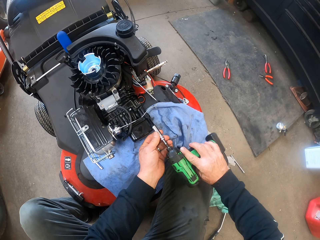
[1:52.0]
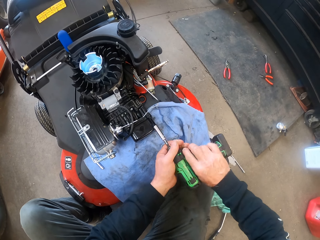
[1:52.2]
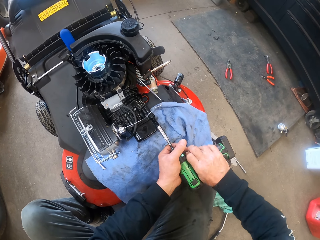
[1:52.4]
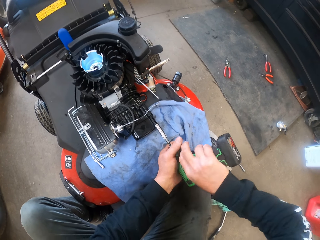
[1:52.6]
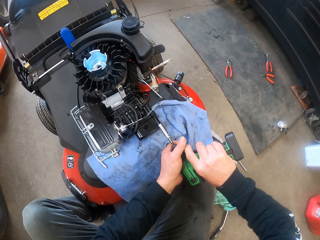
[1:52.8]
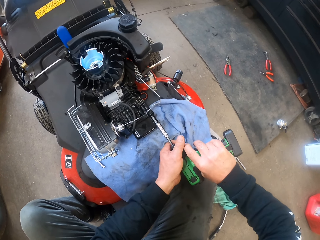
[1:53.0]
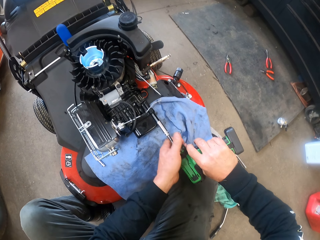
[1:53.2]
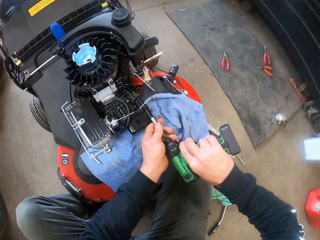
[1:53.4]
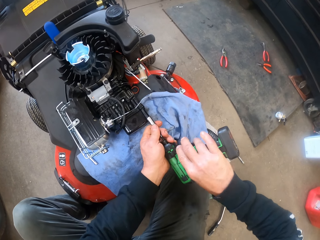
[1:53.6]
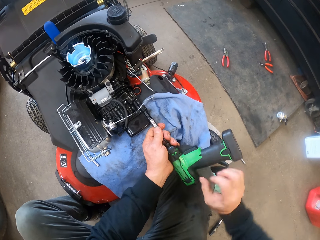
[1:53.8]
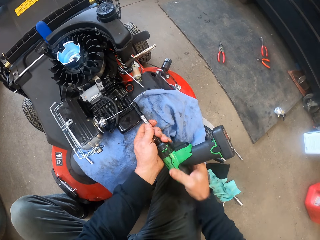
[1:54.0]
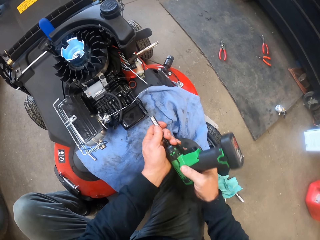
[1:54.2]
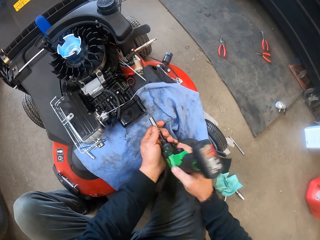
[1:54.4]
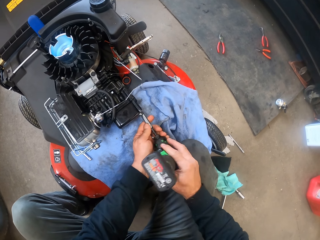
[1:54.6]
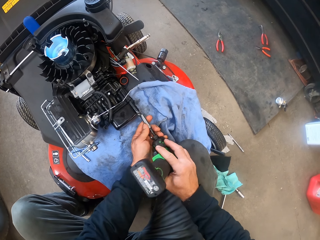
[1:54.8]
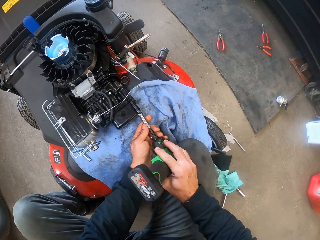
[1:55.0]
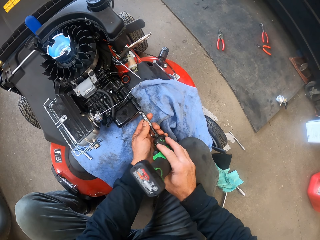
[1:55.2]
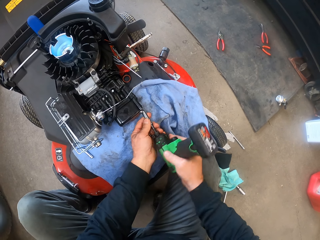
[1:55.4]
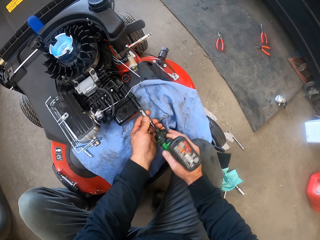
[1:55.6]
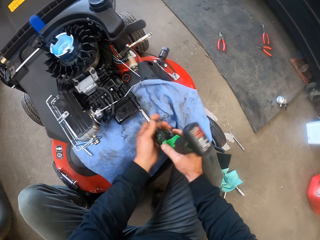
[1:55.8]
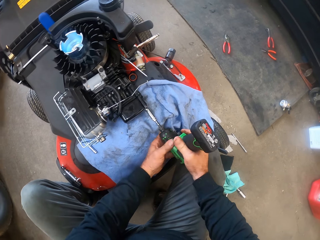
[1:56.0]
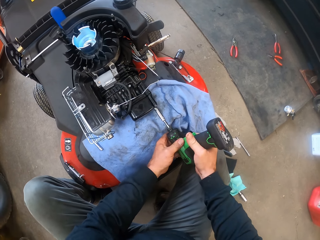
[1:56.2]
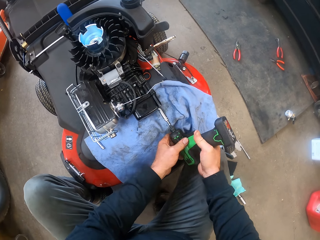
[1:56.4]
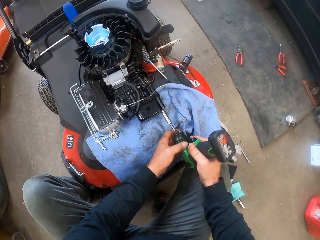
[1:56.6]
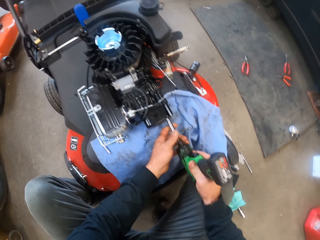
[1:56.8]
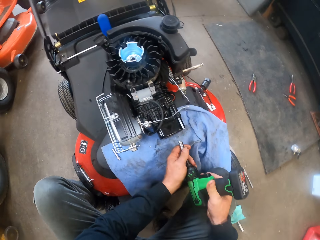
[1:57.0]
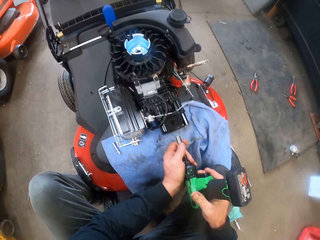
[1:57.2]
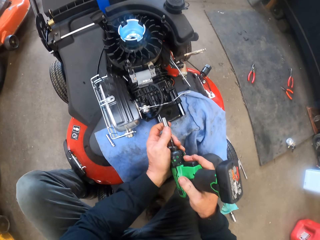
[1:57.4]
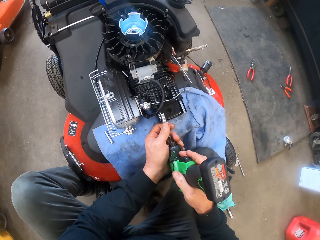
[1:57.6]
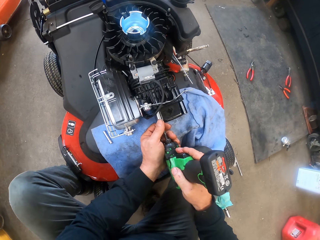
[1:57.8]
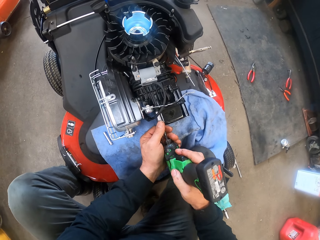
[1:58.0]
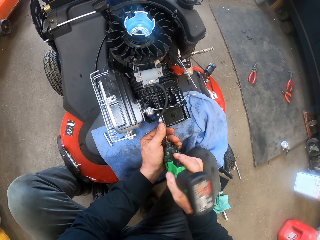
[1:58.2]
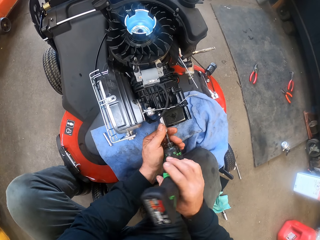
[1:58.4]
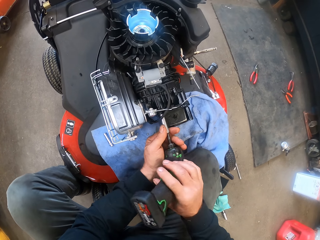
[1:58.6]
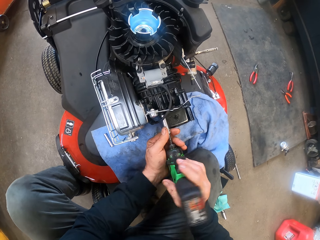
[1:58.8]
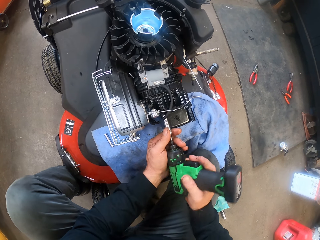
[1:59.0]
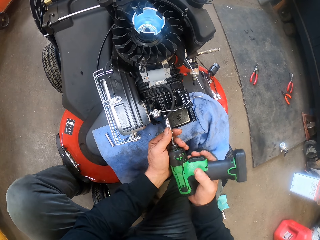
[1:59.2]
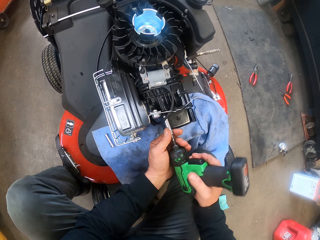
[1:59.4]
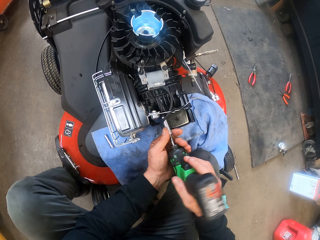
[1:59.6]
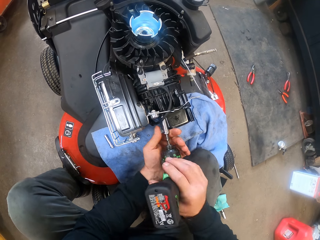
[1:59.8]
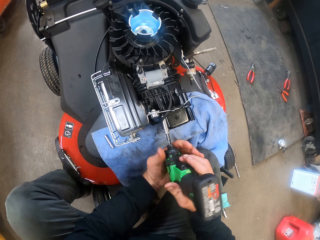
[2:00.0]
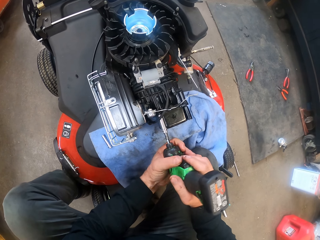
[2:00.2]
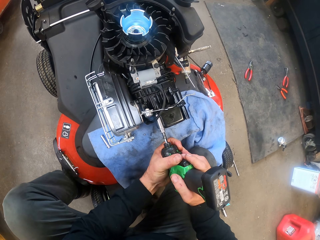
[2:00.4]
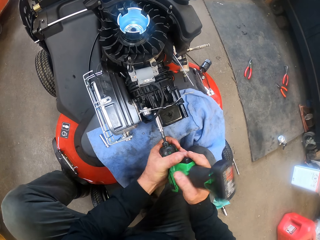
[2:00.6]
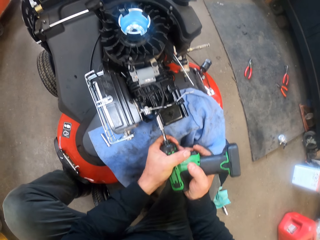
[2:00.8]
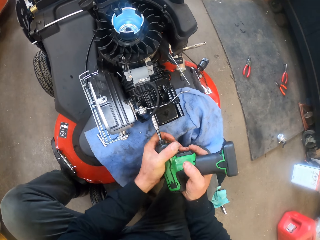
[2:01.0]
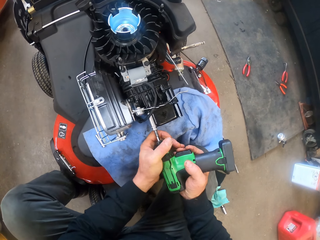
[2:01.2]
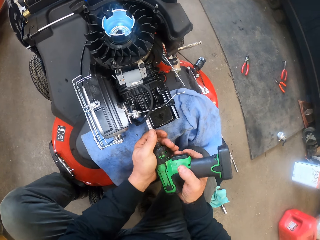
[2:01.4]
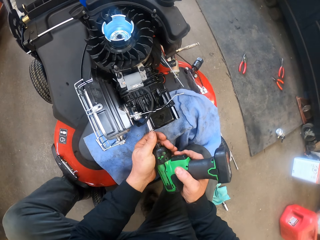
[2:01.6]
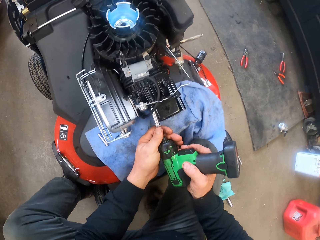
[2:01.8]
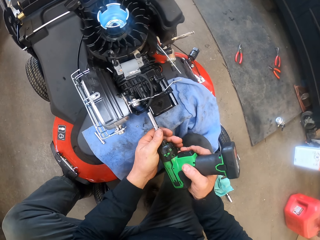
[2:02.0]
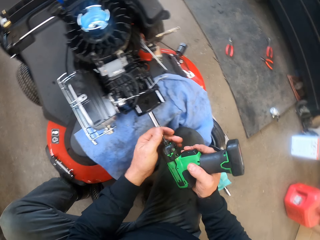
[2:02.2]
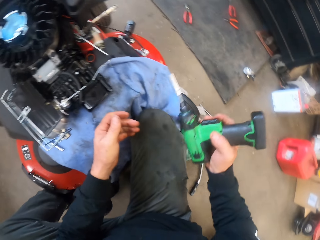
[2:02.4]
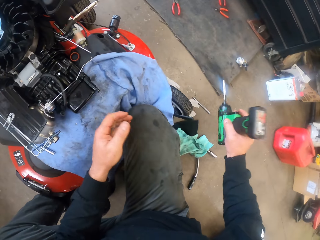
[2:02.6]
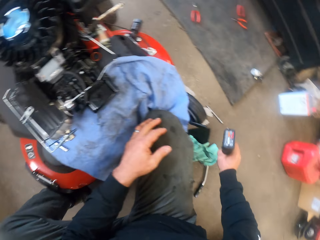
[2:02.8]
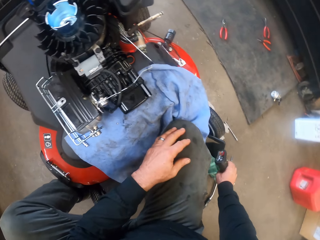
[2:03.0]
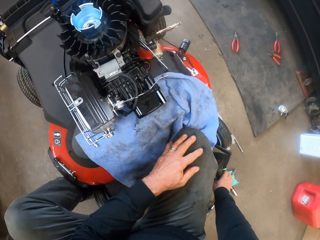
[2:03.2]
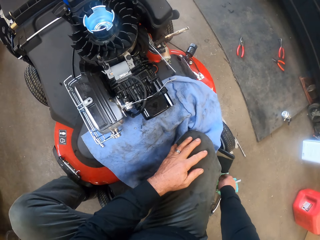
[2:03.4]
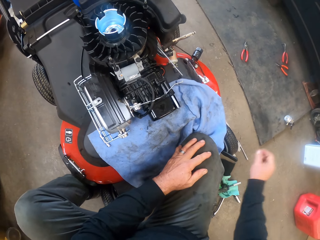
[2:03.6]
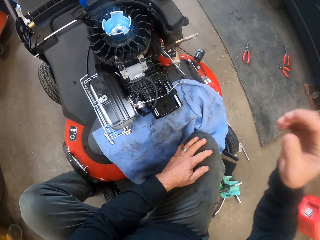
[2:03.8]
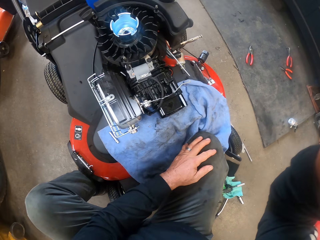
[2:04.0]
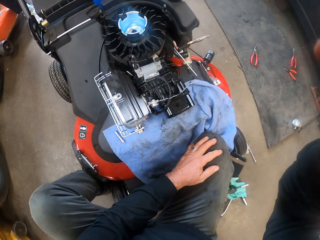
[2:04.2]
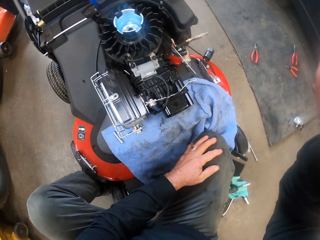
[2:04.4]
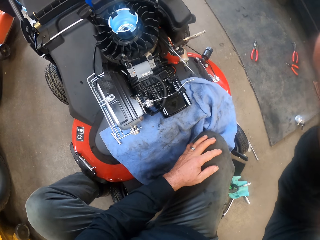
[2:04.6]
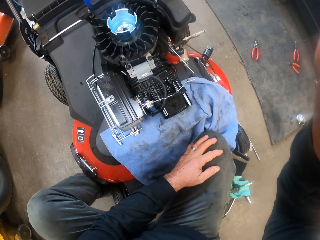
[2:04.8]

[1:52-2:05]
The camera wearer drops the drill on the ground with his right hand. He moves his right hand upwards. He sets up the camera.
